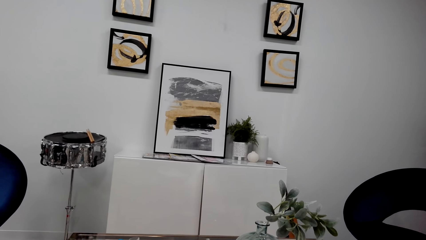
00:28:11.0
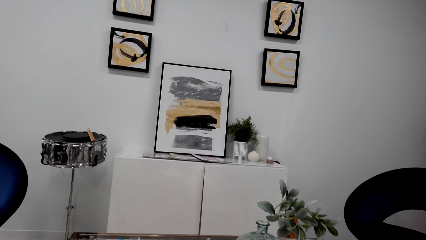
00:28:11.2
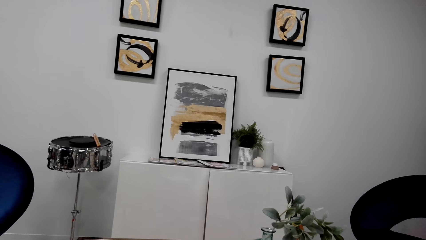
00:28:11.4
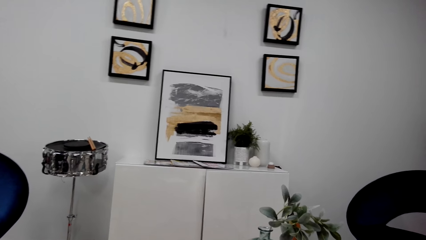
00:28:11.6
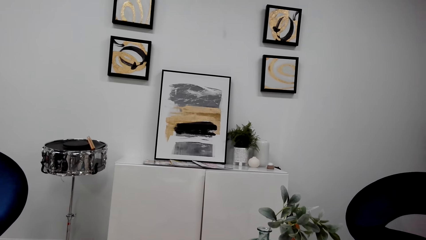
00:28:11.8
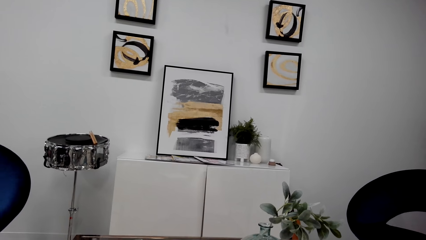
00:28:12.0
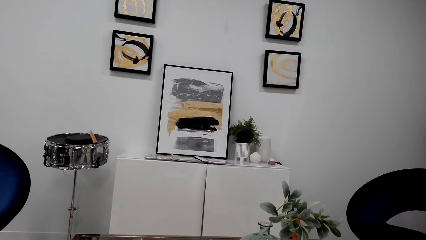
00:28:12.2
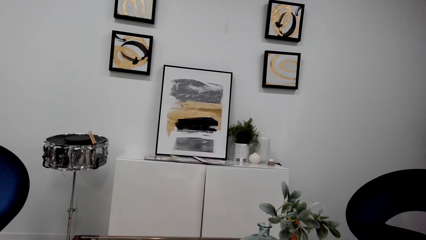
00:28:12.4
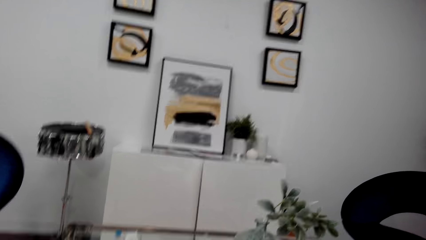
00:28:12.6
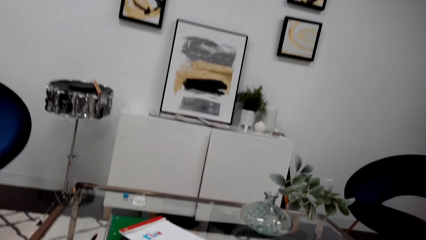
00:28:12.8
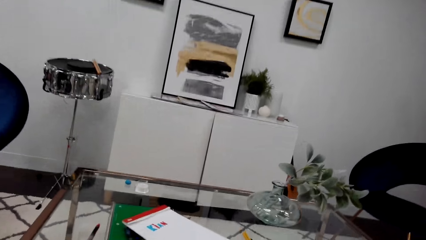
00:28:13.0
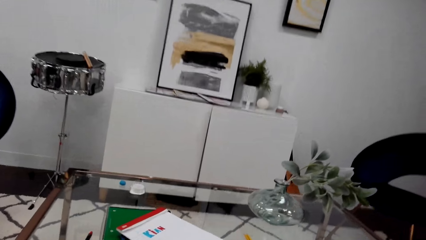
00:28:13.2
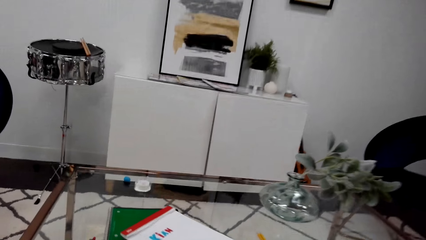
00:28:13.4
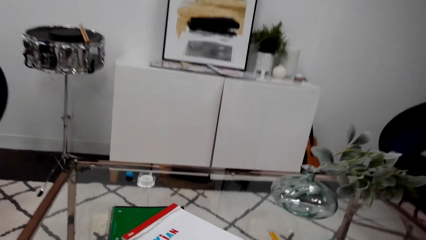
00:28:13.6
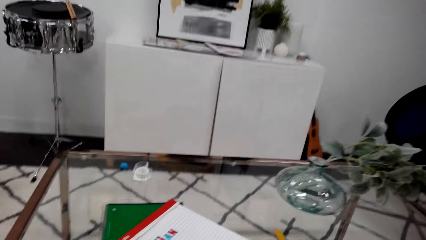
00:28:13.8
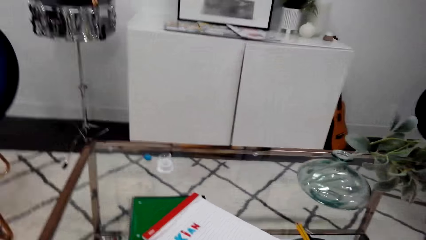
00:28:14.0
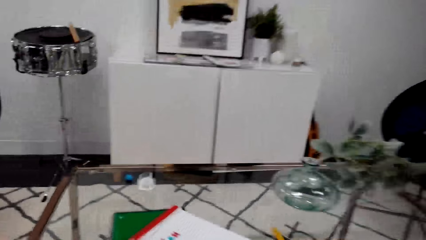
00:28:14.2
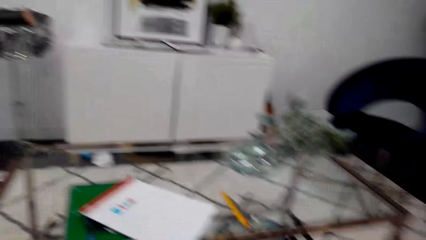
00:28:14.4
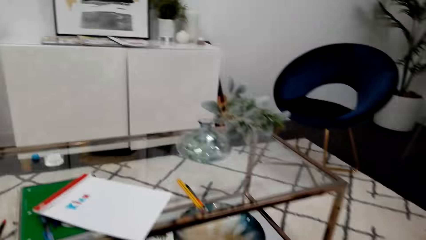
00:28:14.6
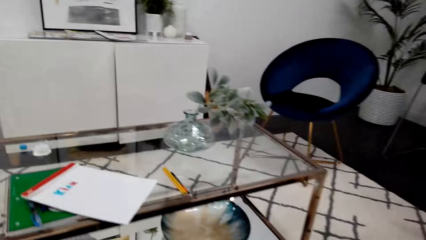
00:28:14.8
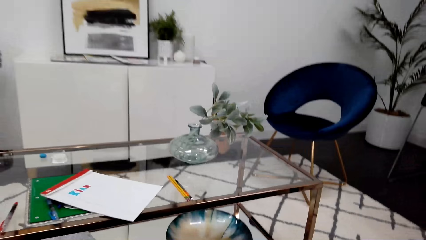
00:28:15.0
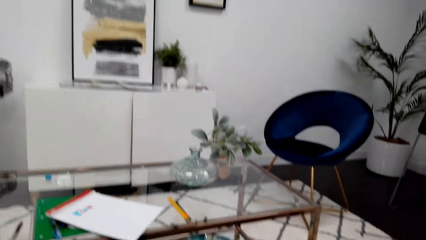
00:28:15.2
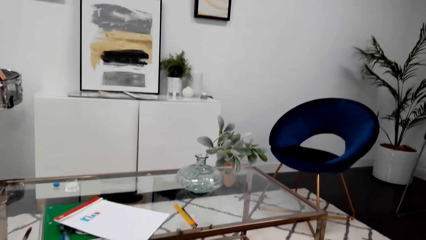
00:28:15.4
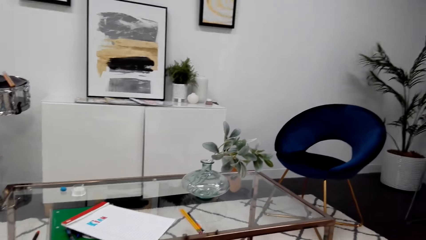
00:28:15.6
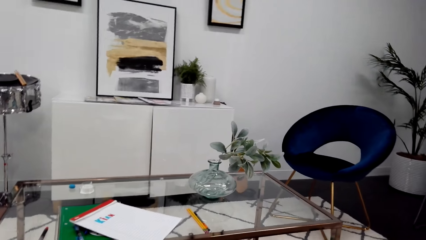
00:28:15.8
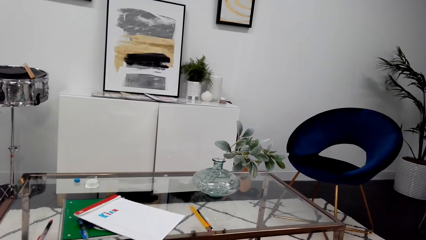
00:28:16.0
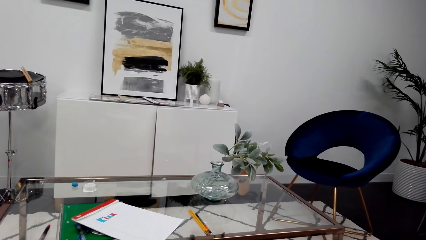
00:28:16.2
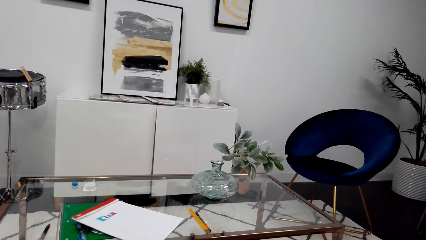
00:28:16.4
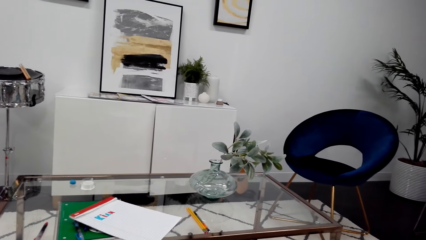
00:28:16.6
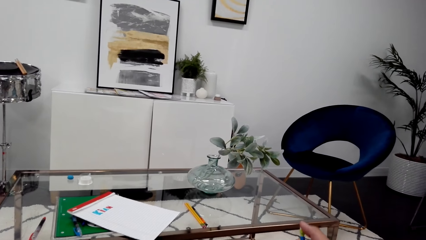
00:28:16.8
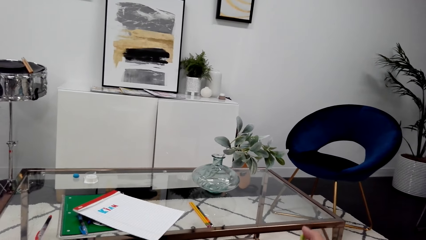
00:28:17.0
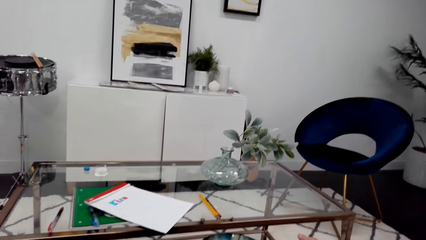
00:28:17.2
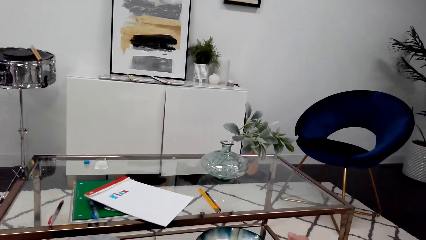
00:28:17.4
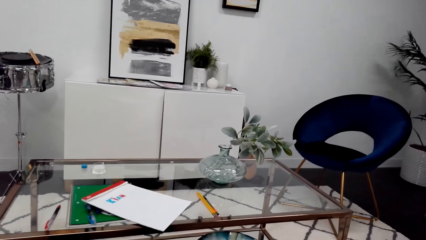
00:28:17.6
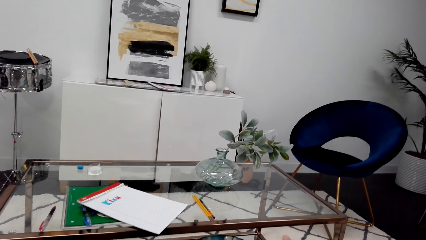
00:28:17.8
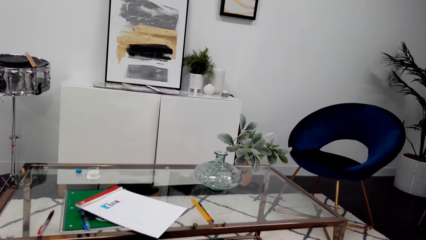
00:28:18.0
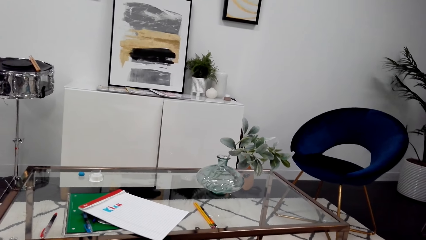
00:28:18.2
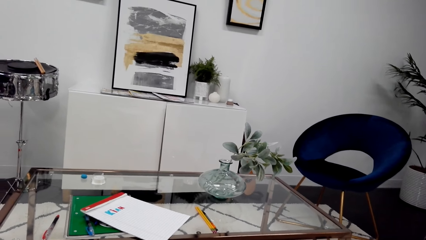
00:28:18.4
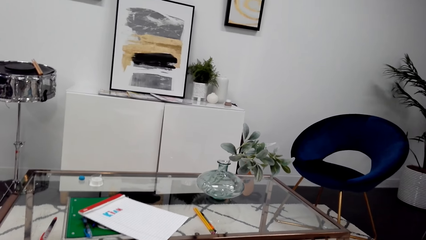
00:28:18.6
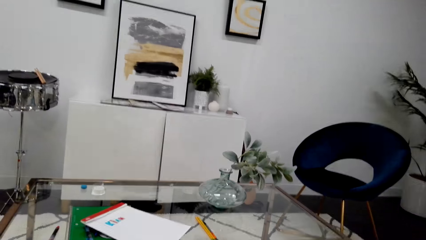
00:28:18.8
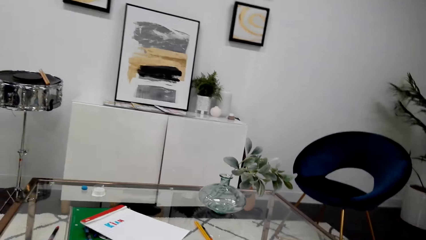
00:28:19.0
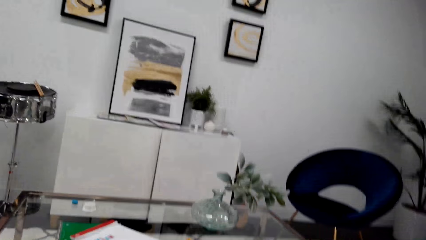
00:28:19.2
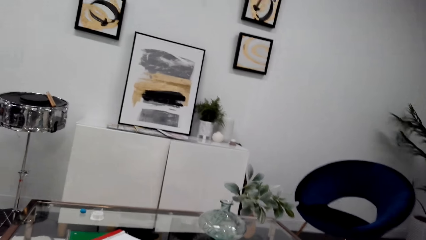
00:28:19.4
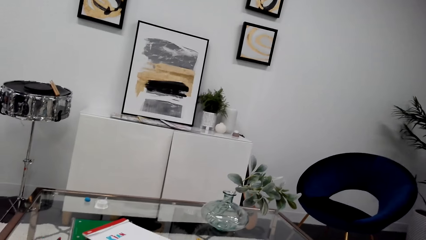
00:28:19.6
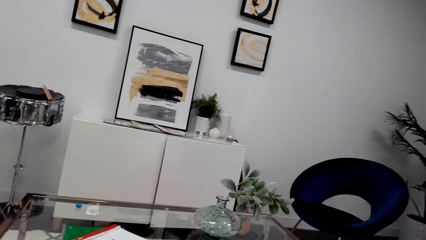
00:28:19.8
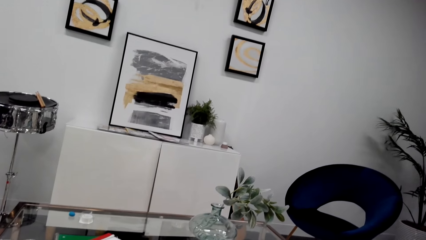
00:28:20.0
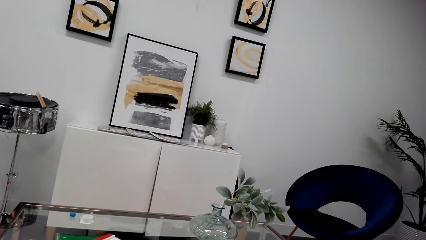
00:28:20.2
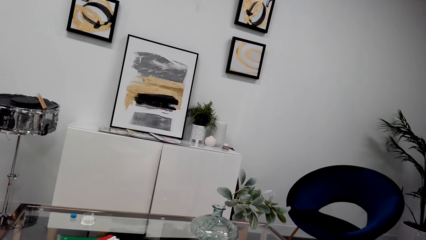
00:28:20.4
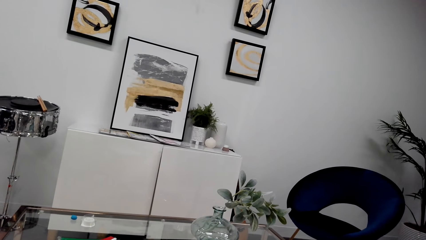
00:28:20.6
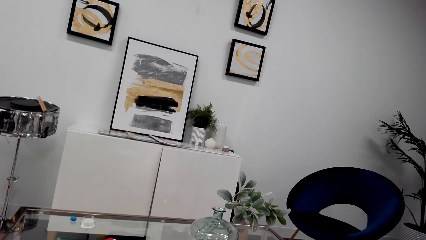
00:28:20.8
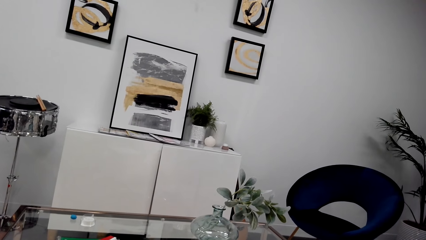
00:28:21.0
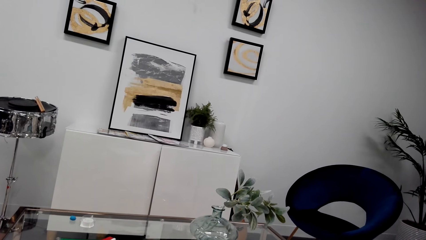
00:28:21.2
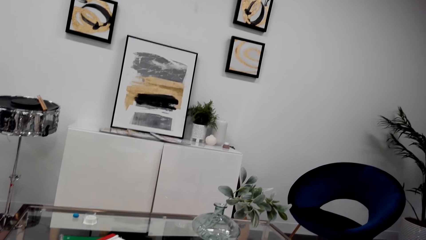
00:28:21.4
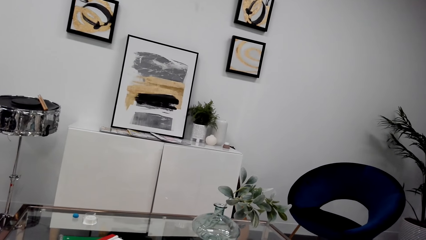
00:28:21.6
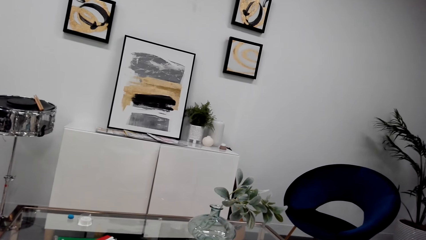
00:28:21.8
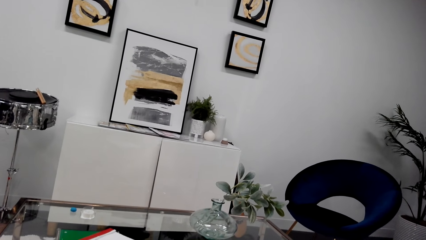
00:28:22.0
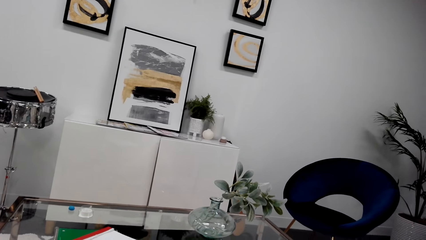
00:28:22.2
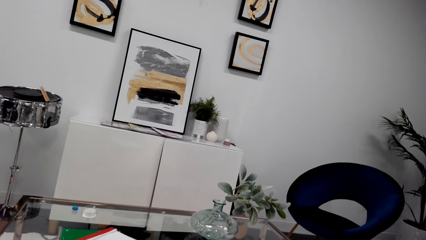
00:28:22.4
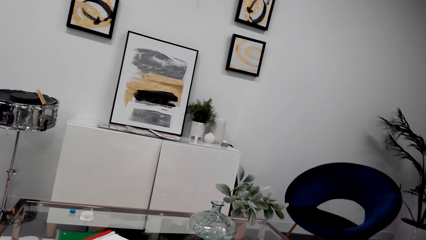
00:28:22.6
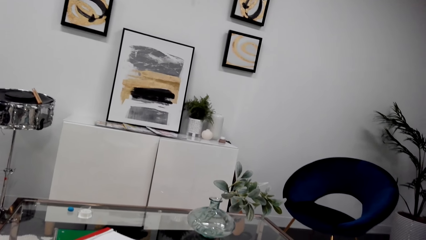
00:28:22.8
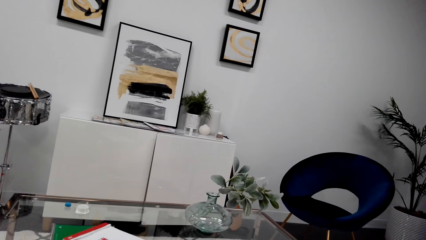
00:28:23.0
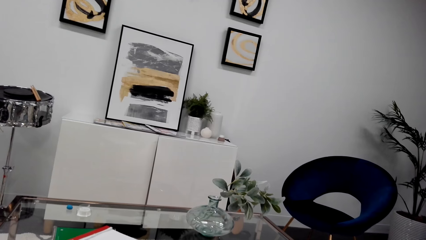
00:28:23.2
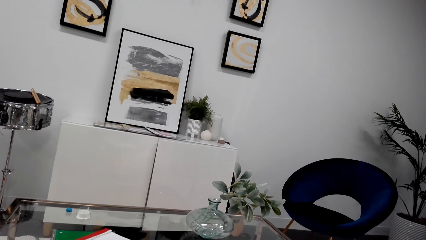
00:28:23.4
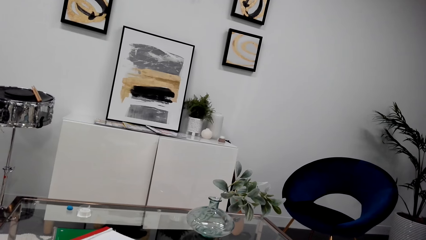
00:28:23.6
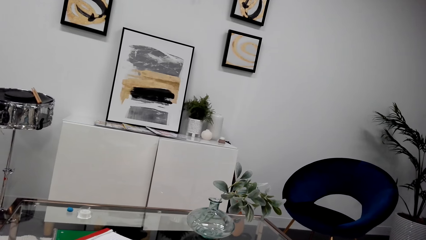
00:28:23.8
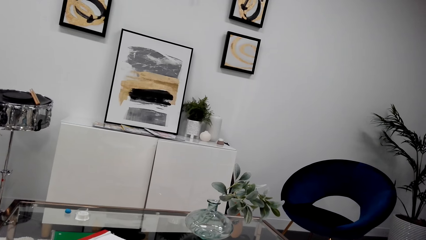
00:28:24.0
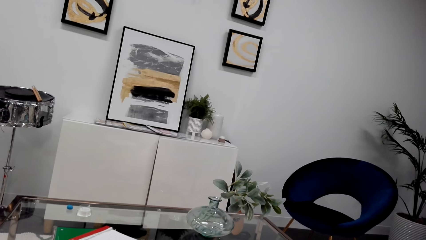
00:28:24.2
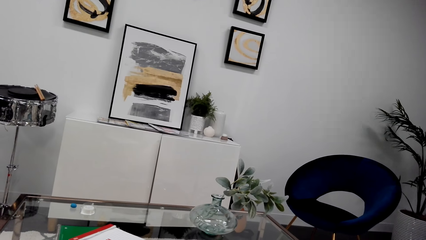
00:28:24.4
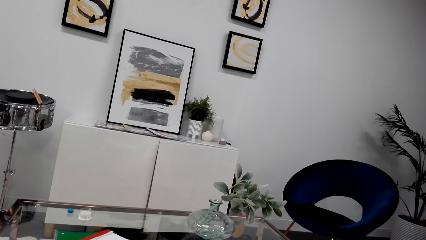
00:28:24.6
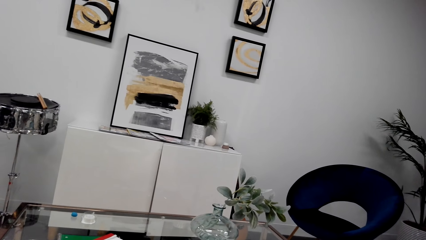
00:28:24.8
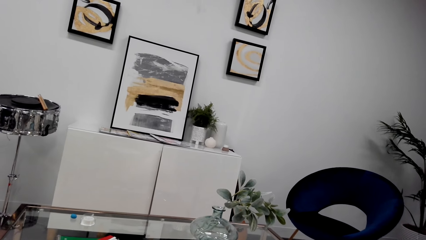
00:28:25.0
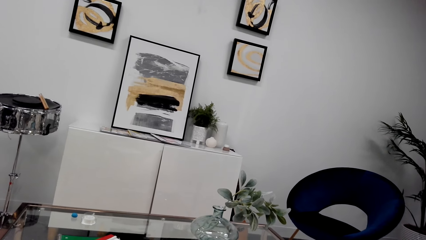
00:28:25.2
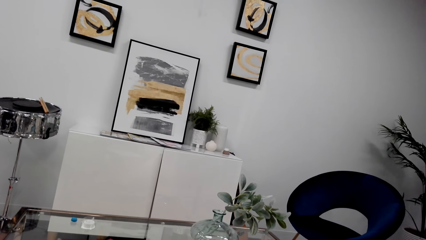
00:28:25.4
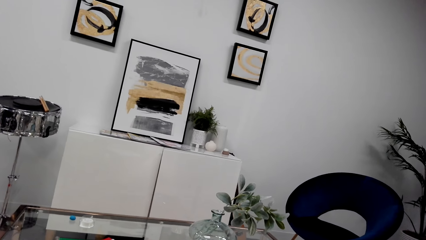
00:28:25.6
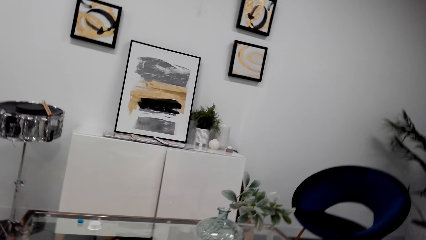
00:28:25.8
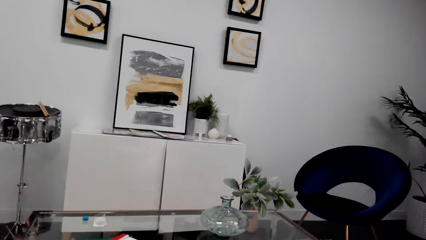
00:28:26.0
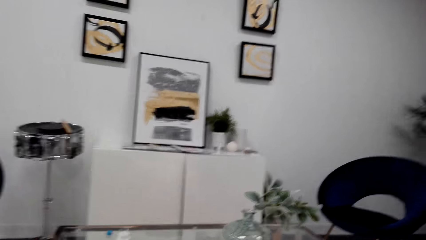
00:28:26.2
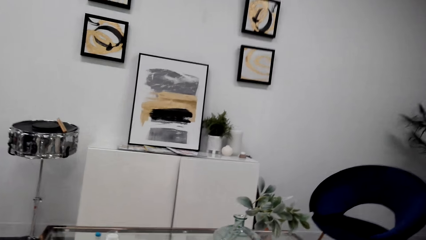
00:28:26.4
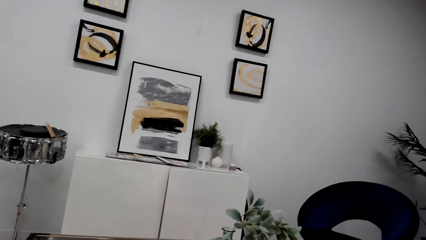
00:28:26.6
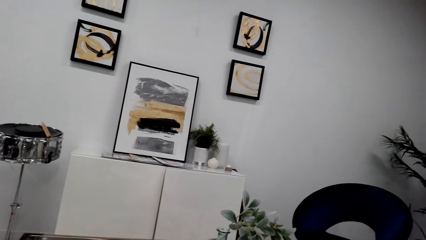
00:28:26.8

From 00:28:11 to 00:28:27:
The camera wearer looks at the table. They move a hand. They stare at the wall.
